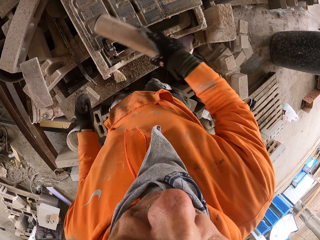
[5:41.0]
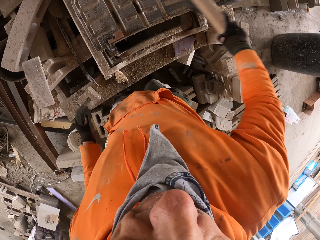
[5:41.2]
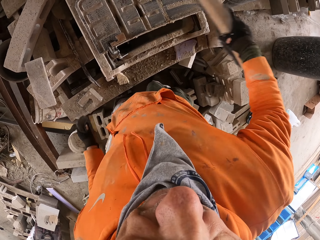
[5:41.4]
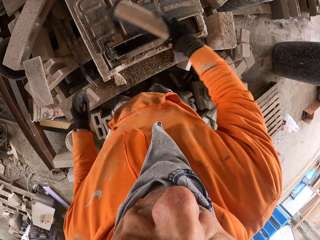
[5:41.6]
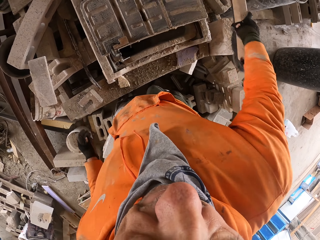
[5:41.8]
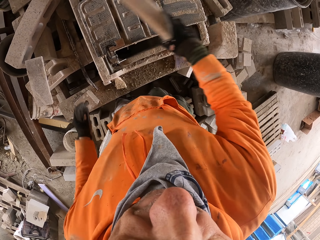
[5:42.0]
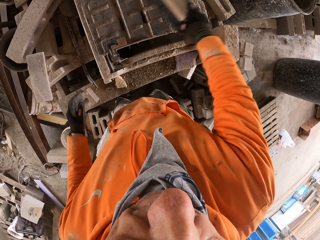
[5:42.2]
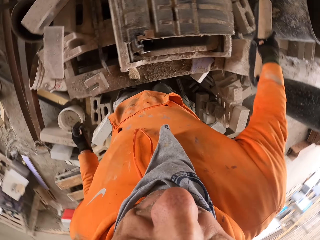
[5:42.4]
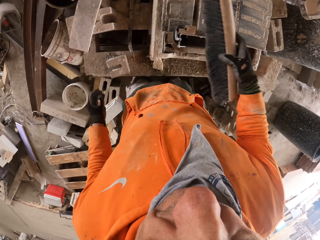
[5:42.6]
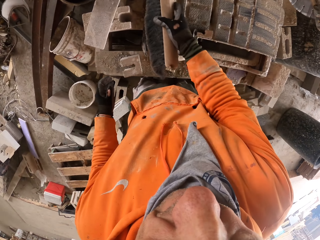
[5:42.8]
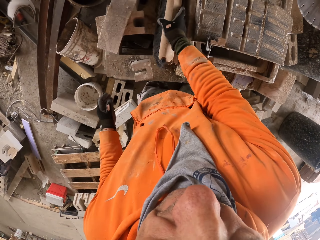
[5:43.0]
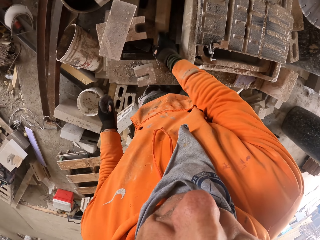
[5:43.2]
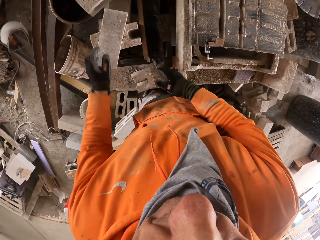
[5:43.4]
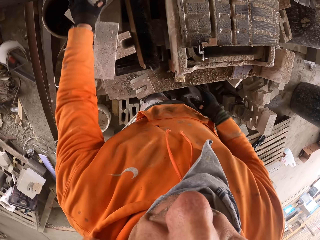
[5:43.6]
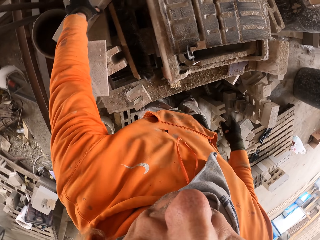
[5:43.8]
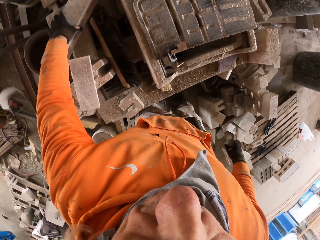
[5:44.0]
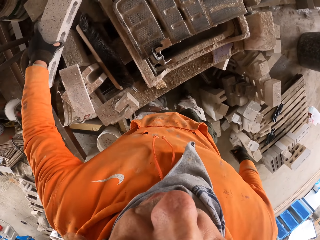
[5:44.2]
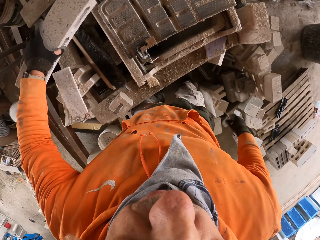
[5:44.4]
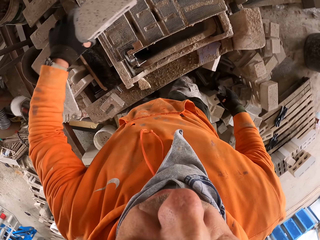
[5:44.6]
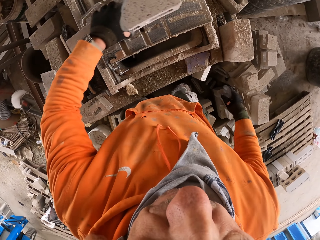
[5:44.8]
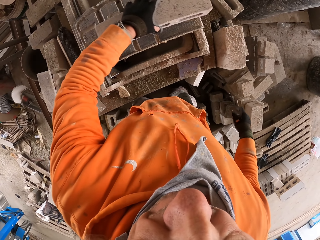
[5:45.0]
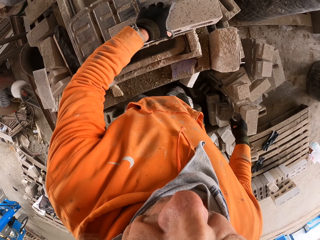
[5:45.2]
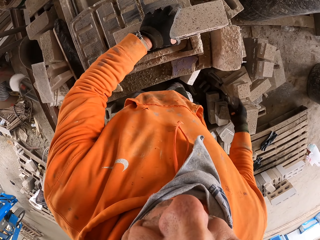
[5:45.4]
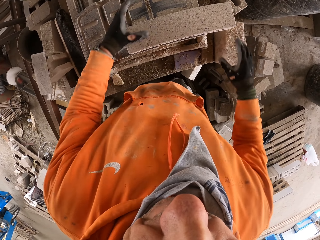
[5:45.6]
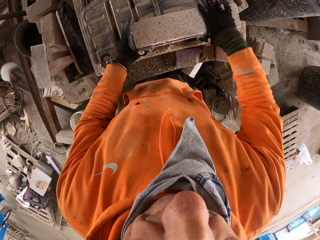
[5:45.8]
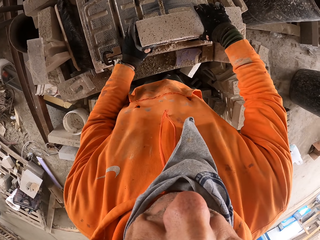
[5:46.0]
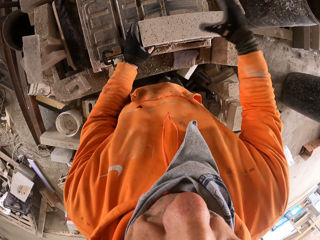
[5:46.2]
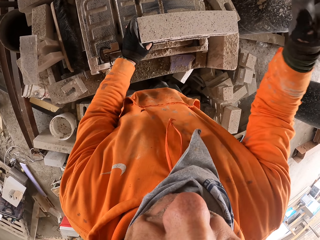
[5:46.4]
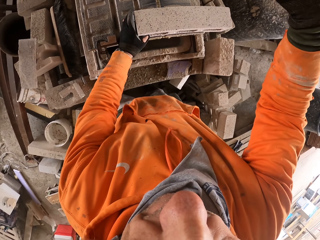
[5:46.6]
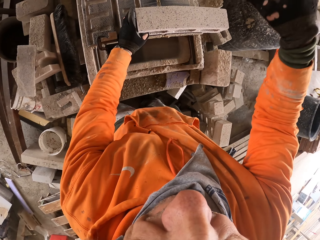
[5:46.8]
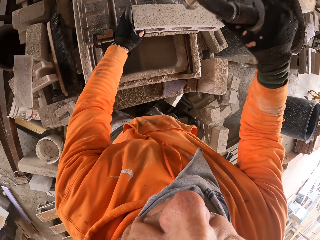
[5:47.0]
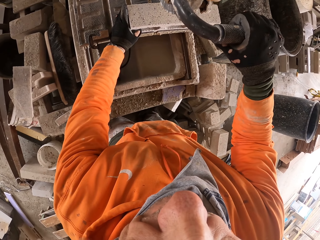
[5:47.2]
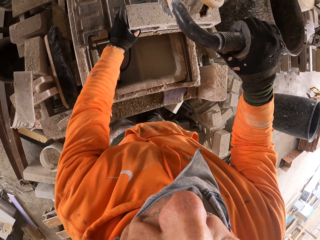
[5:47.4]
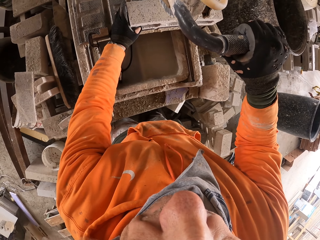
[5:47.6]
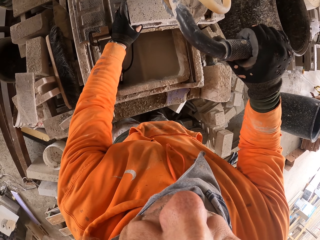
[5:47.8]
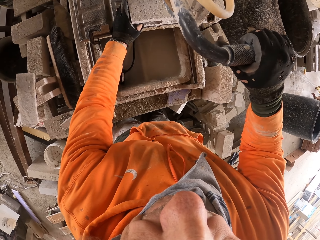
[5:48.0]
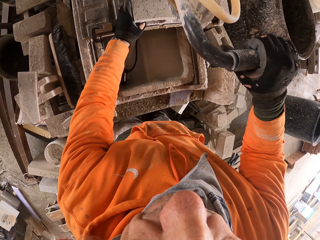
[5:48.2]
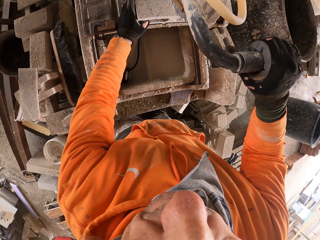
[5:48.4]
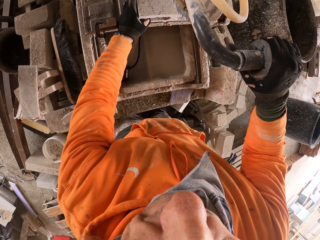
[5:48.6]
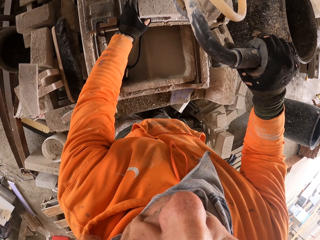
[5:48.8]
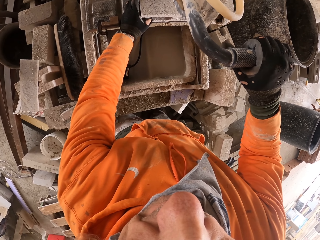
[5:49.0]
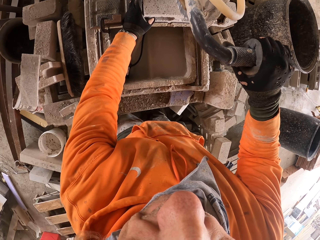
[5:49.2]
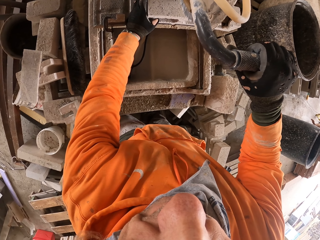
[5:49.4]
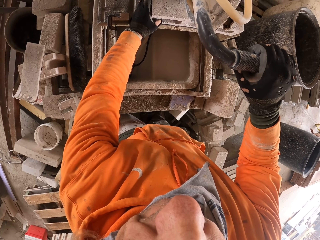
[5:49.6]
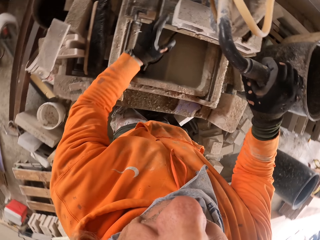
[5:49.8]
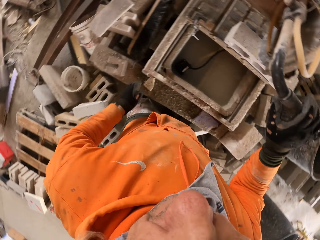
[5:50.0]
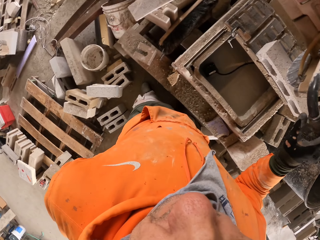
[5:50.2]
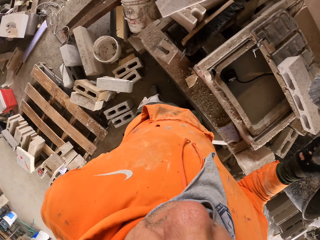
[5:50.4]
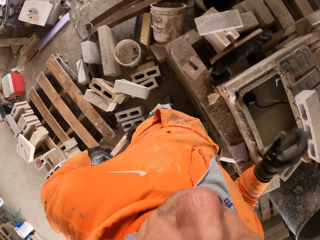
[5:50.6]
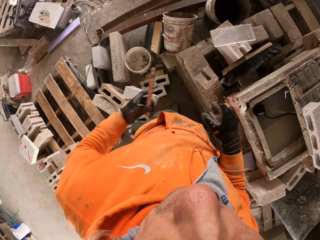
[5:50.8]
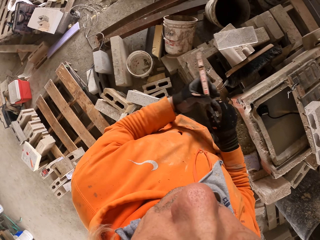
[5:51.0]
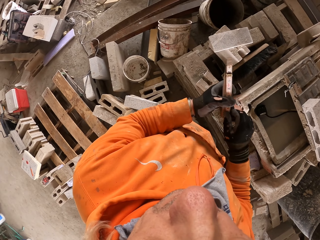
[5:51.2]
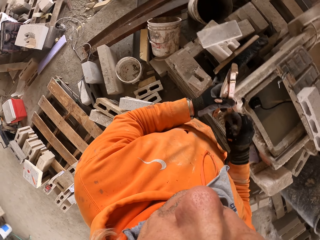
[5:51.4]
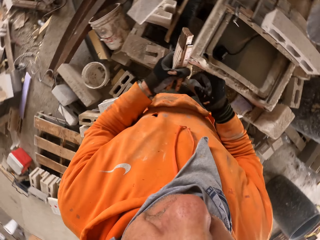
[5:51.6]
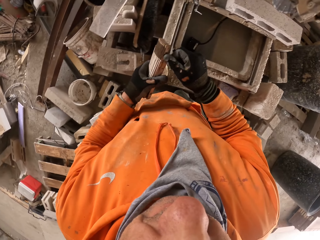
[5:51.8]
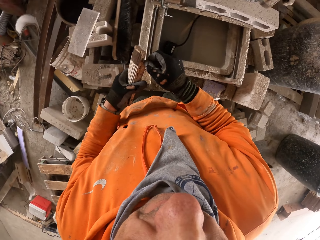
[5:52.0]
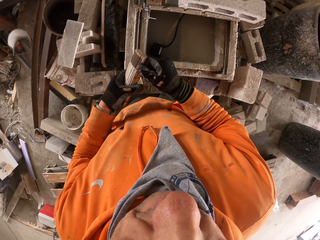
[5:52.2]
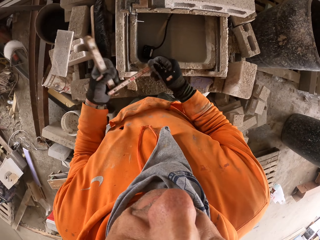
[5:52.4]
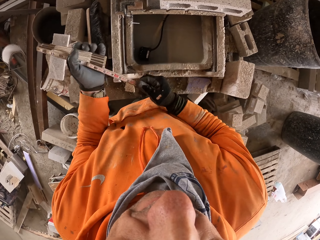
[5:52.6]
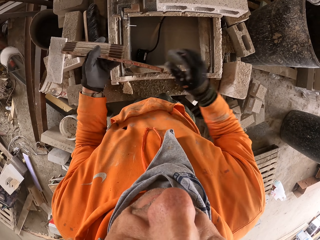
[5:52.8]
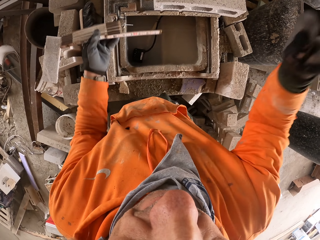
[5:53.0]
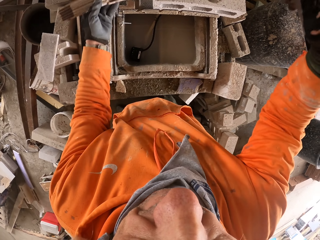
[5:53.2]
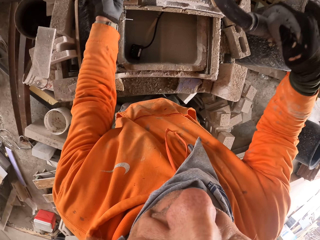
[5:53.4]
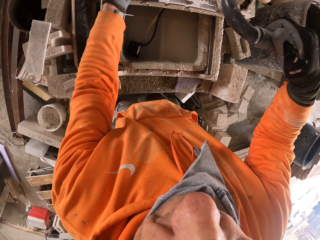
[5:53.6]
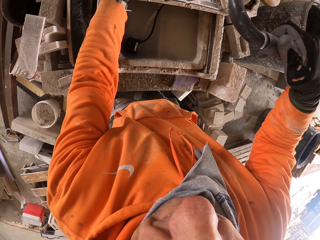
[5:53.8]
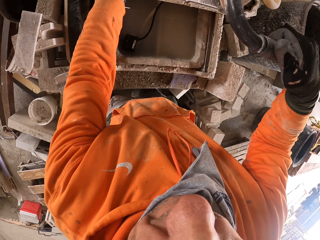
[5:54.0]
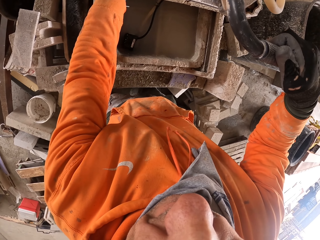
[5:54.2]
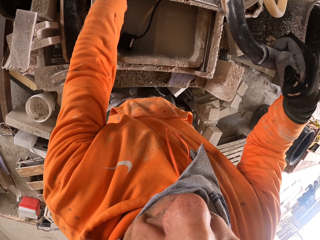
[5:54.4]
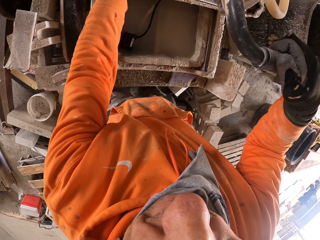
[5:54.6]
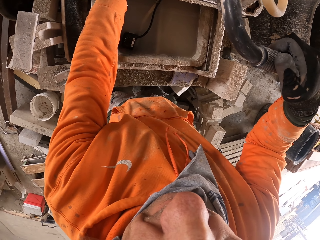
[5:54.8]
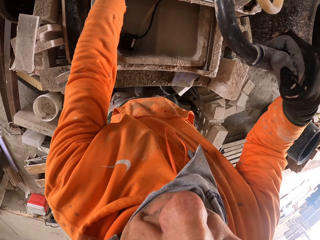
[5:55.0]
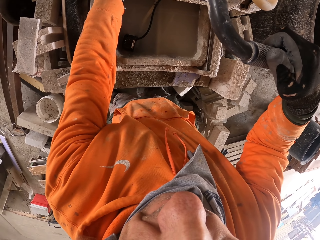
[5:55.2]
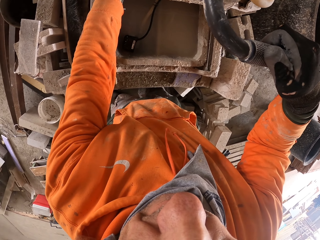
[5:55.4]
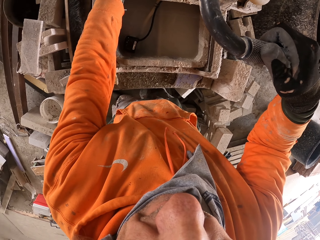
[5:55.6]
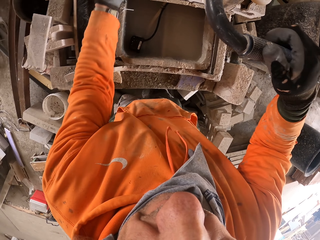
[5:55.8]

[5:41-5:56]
The camera wearer rubs on the bricks. They brush off. They put the wood aside. They put the brush down. They pick up the brick or concrete block. They mount the brick on the cutting machine. They put the concrete block down. They pull the concrete block machine and push the concrete block. They cut the brick. They pick up the measuring tape. They unfold the measuring tape. They stretch the tape measure. They measure the brick.

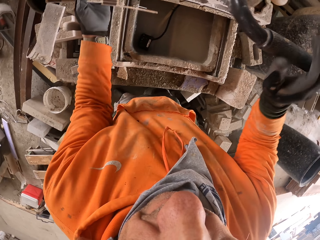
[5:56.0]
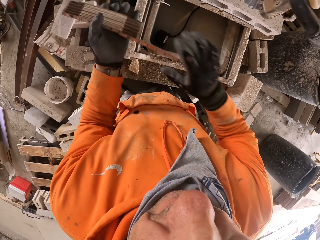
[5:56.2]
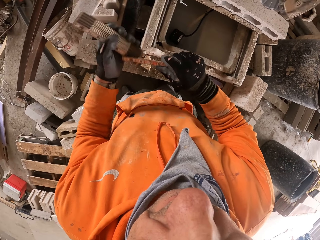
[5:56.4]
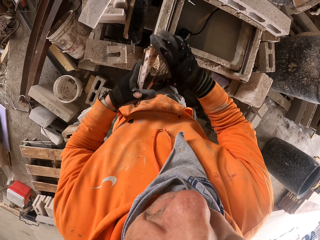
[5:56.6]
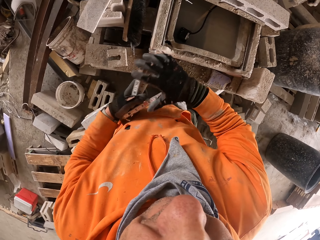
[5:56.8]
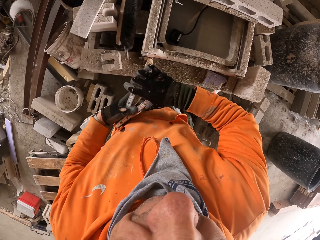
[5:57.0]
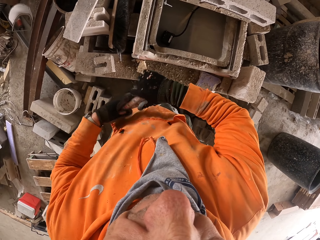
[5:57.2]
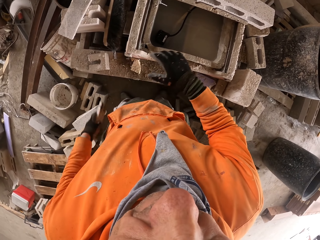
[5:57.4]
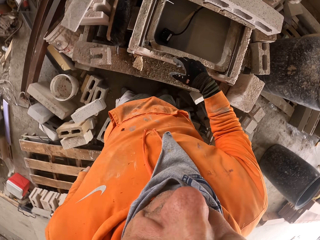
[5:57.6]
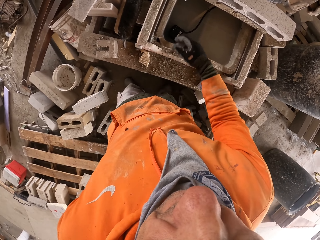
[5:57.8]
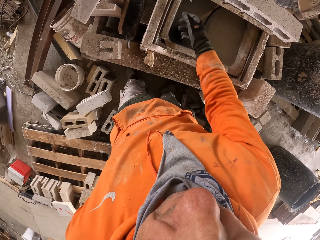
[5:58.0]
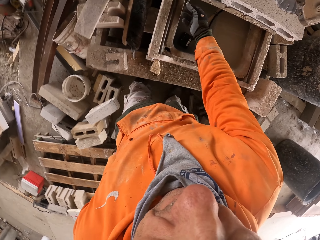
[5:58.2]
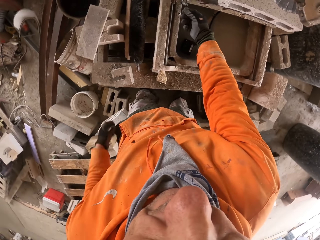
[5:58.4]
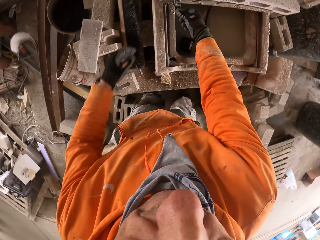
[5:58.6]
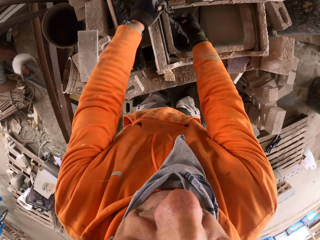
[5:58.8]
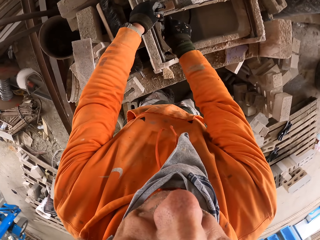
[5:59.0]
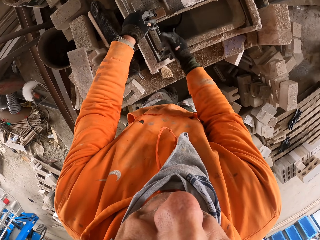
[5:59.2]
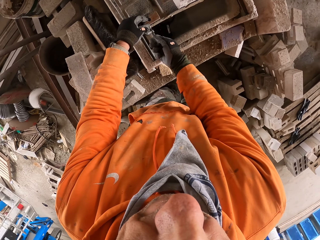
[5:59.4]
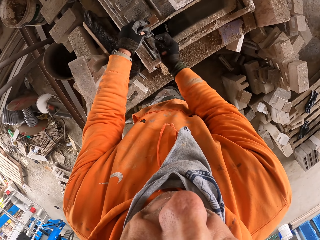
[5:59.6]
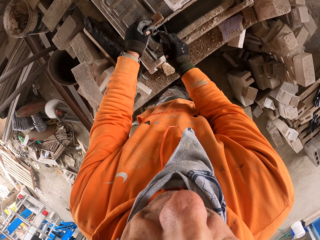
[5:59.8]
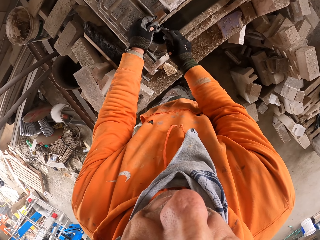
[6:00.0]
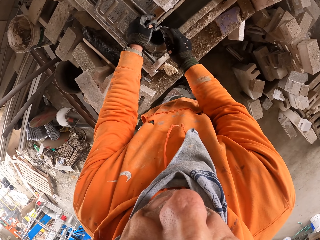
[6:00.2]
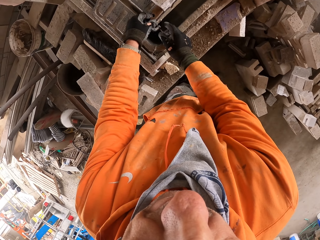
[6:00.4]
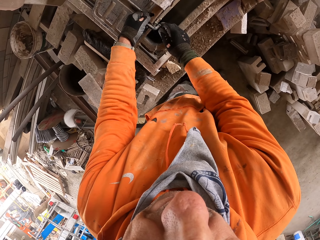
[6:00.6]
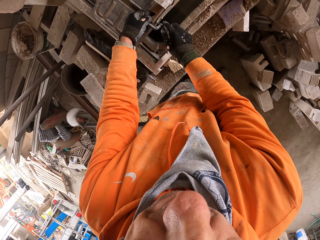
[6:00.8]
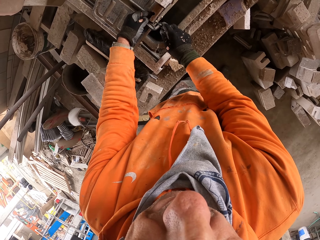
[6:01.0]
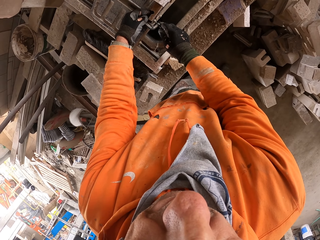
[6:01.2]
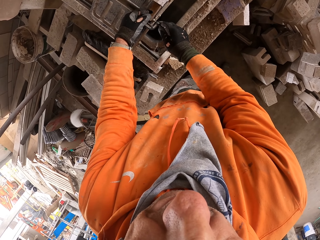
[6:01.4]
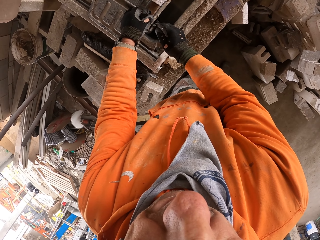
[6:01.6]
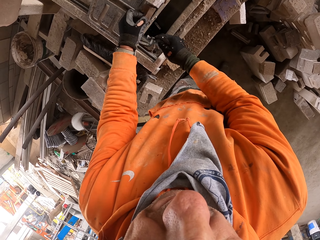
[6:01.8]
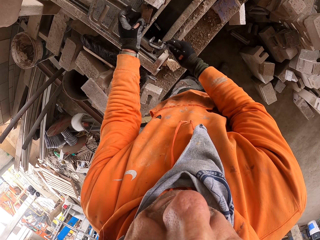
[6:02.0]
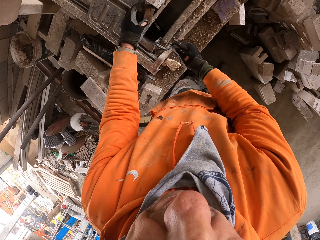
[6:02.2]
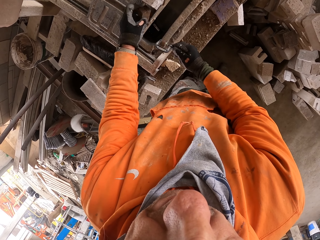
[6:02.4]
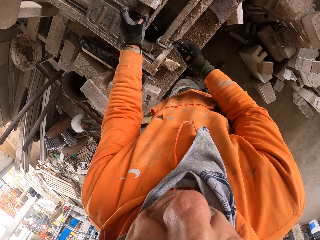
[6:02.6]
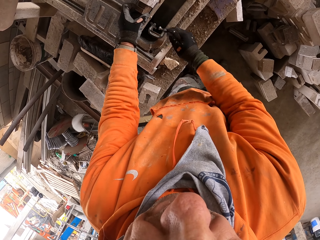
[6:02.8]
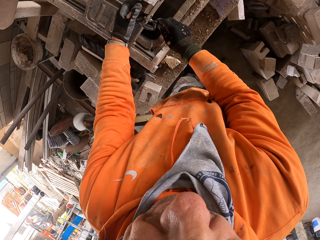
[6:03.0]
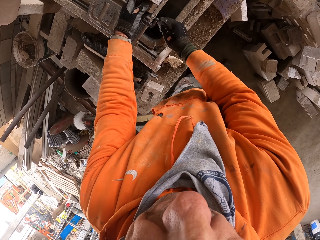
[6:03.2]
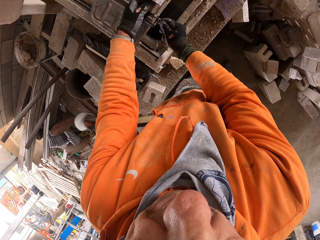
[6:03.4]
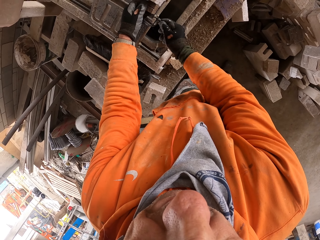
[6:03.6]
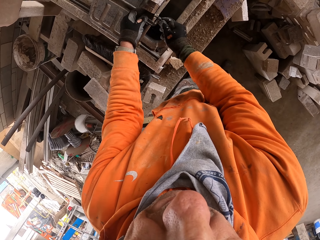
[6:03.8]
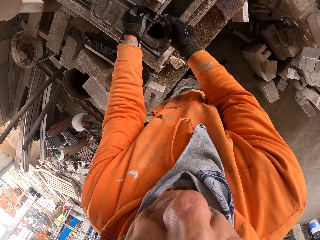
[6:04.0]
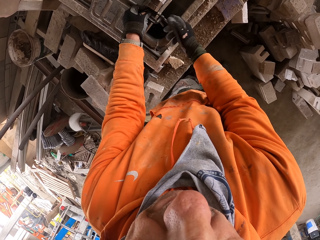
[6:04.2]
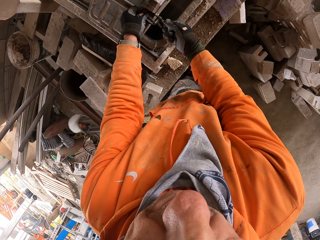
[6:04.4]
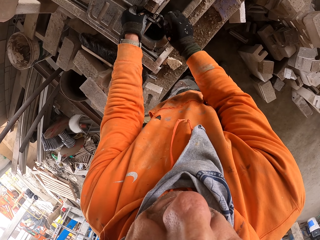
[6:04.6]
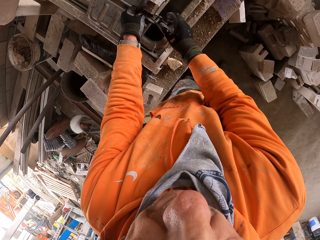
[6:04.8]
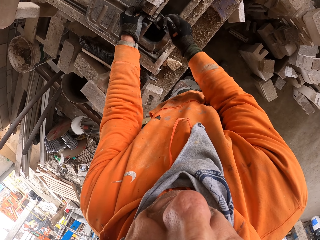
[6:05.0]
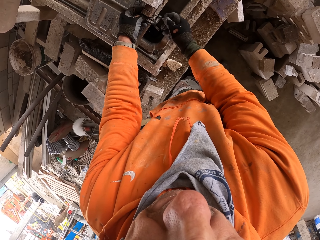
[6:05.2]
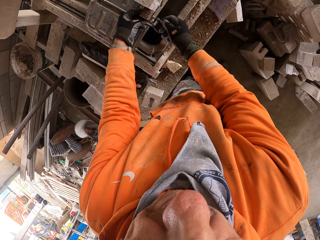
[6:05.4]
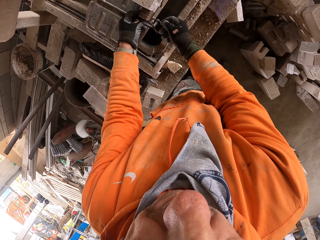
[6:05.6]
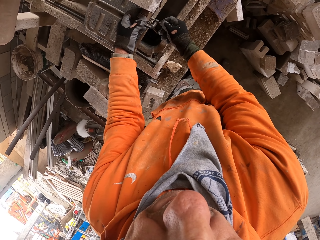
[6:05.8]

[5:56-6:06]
The camera wearer folds the measuring tape. They tie the brick. They pocket the measuring tape. They tighten the caliper to a concrete block.
